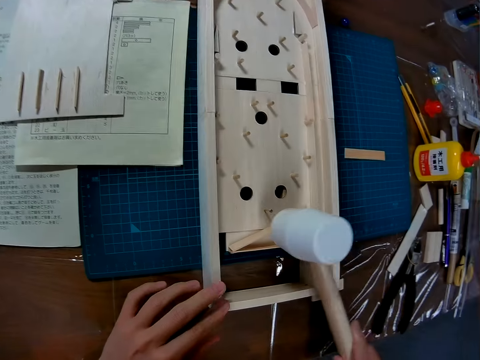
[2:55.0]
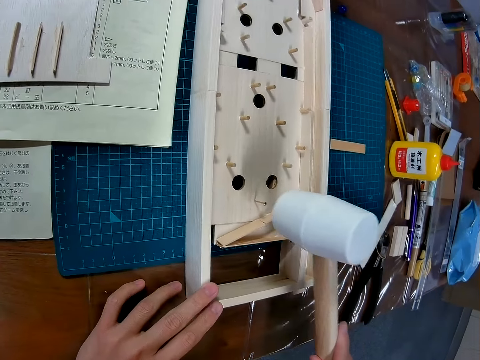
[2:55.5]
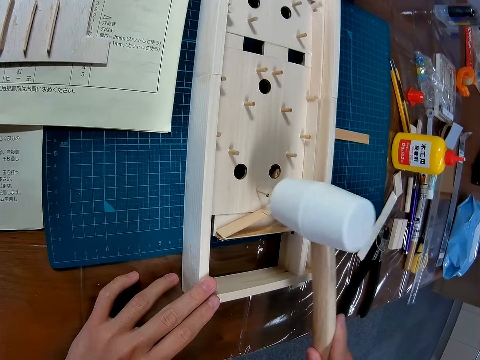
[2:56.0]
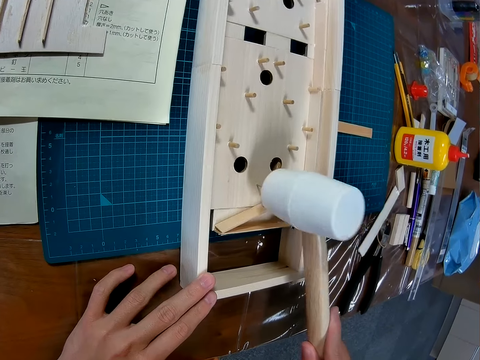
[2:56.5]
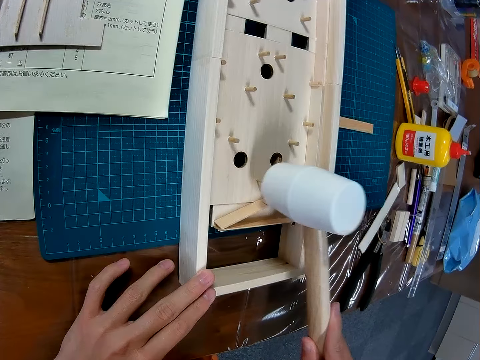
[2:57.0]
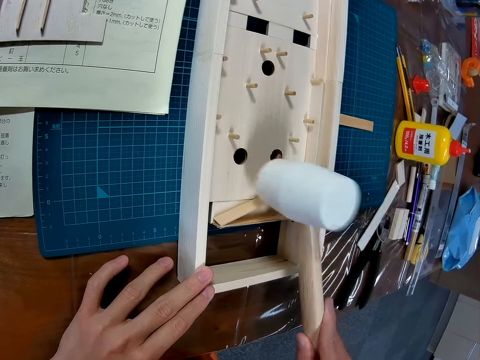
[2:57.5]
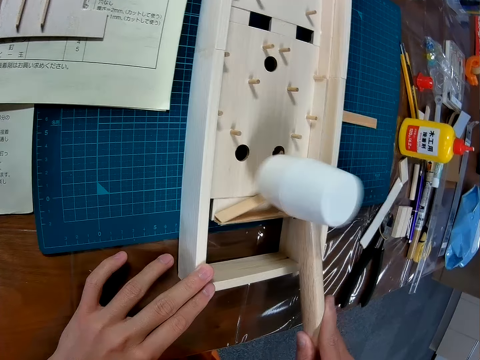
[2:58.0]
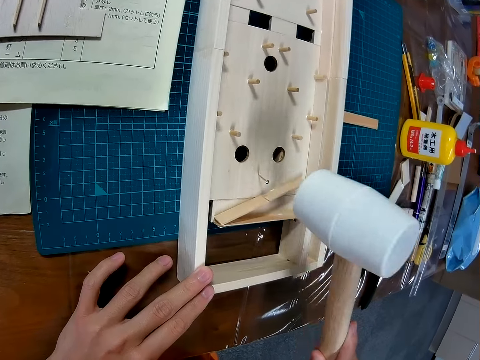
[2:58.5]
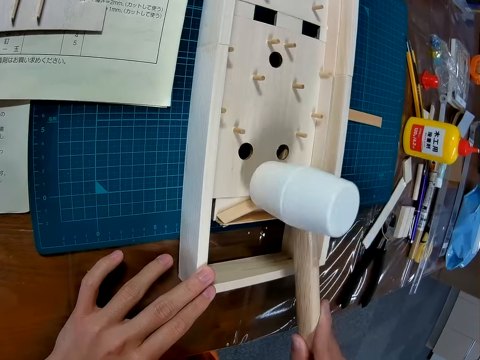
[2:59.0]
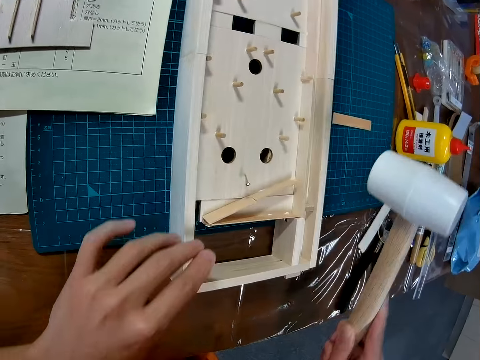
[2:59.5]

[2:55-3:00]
The camera wearer continues to hit the wooden pin with the hammer.

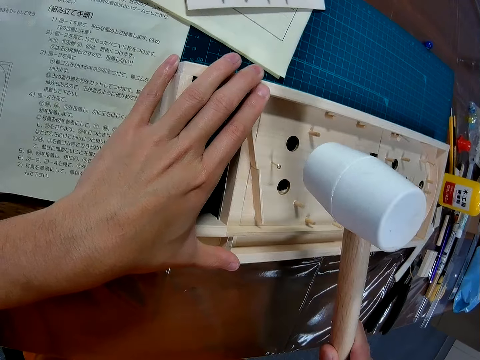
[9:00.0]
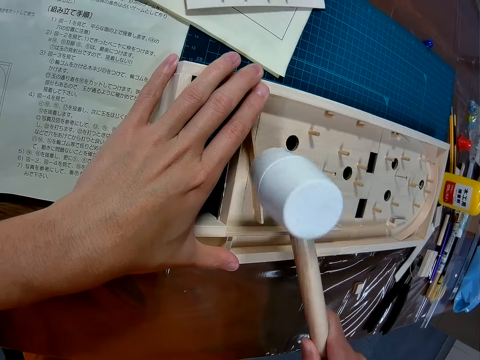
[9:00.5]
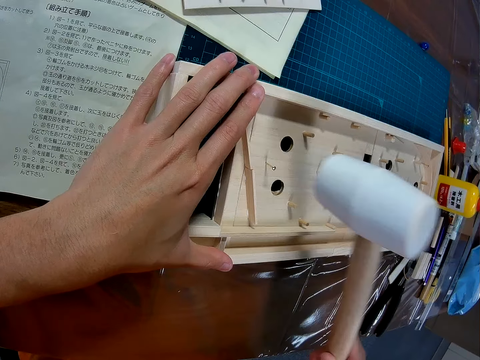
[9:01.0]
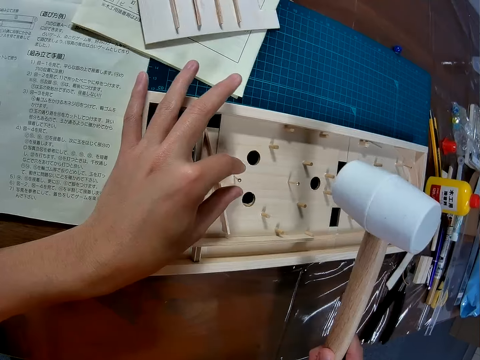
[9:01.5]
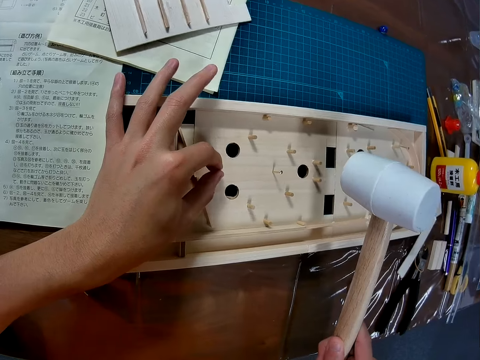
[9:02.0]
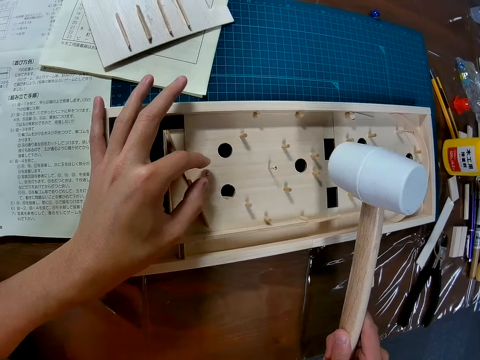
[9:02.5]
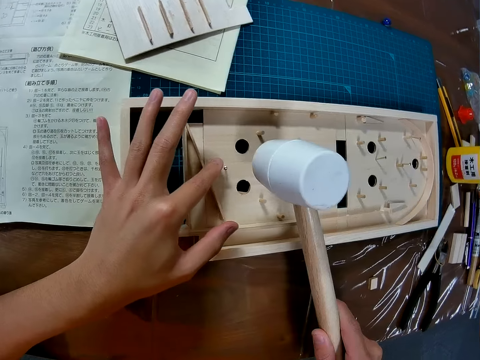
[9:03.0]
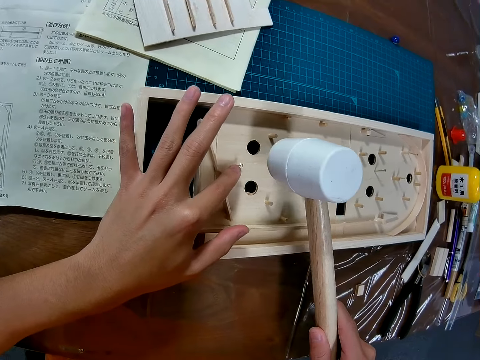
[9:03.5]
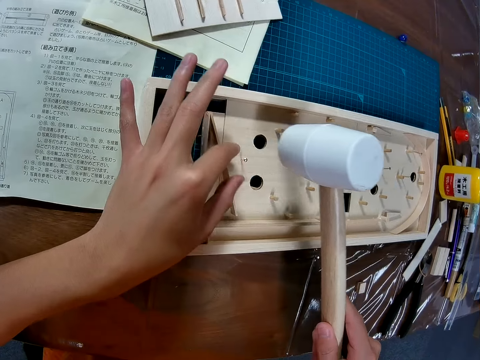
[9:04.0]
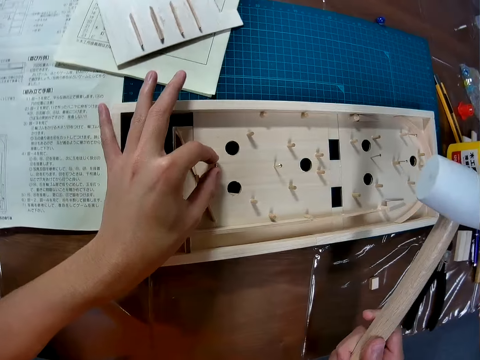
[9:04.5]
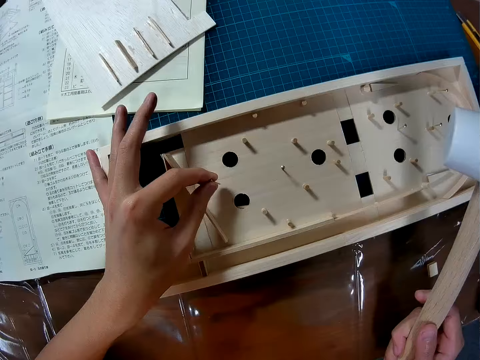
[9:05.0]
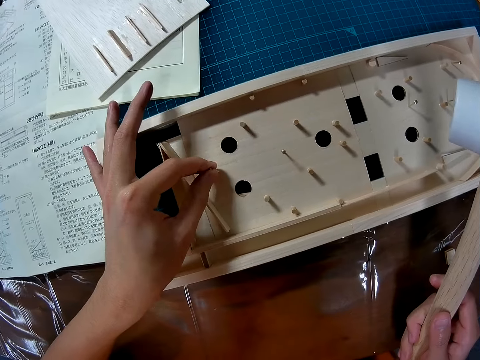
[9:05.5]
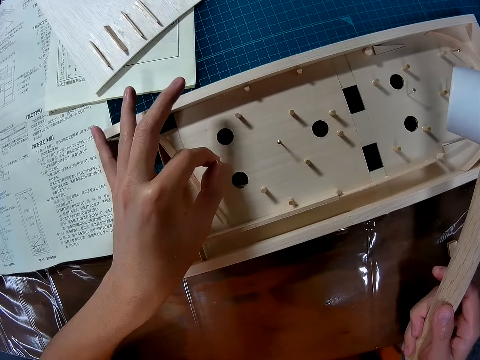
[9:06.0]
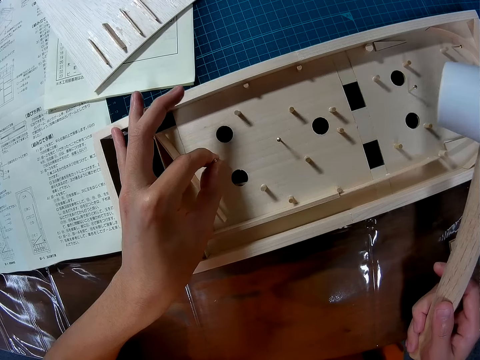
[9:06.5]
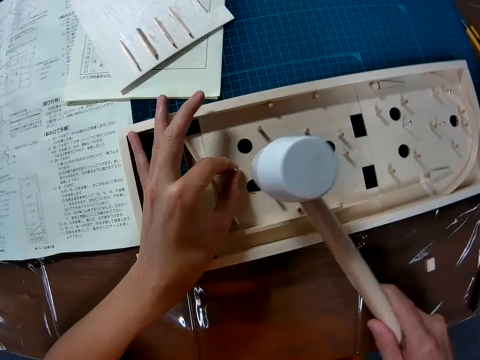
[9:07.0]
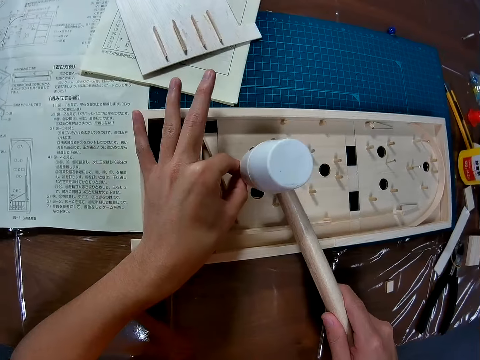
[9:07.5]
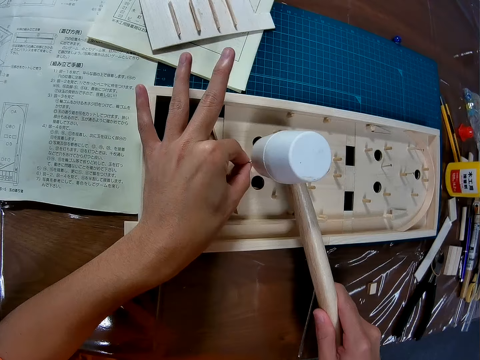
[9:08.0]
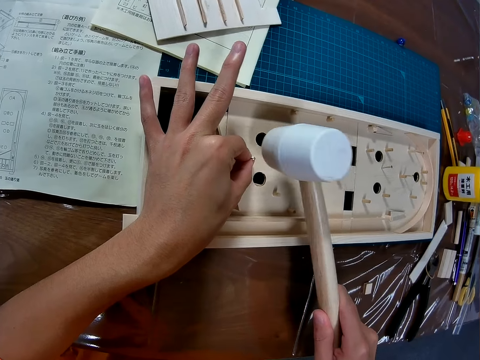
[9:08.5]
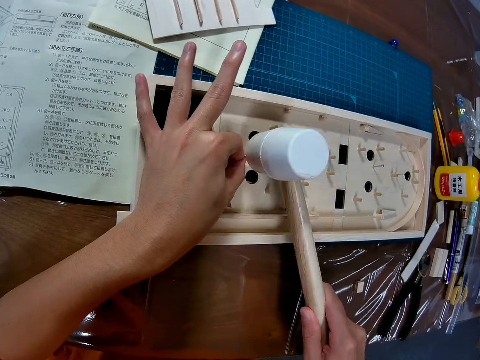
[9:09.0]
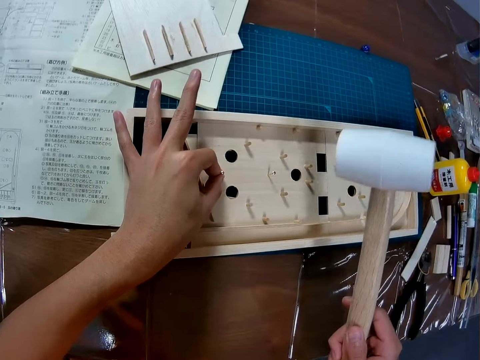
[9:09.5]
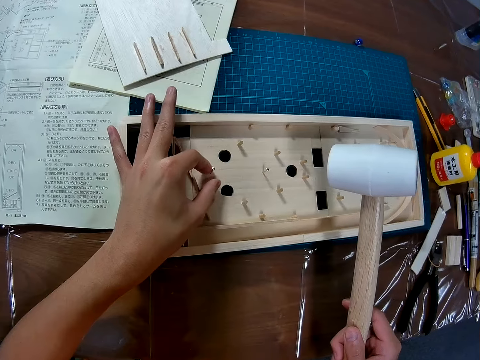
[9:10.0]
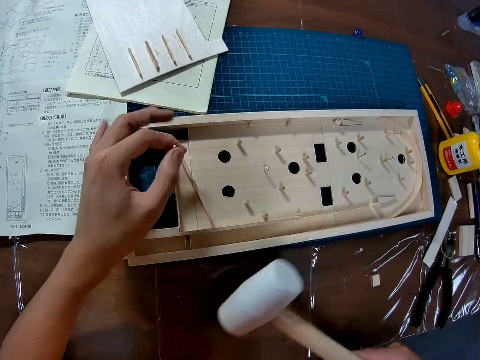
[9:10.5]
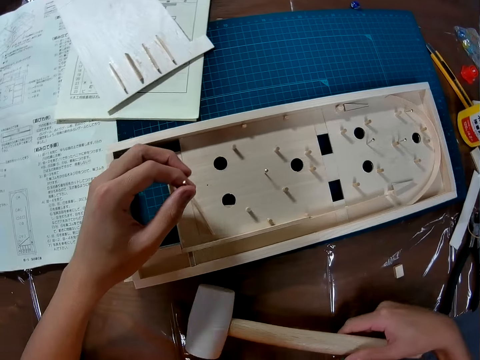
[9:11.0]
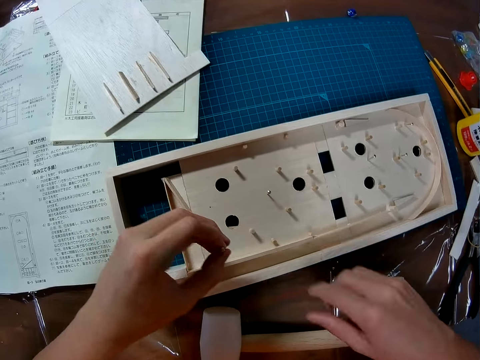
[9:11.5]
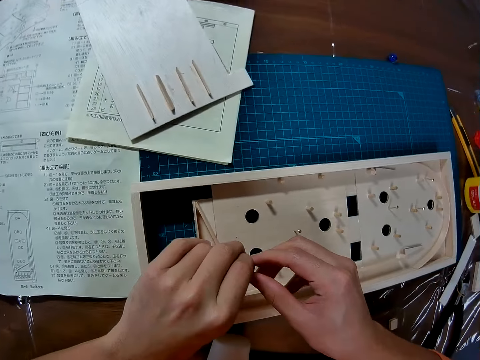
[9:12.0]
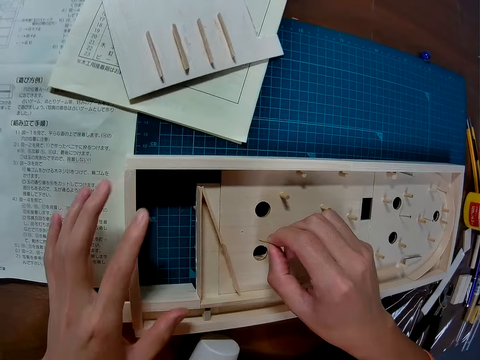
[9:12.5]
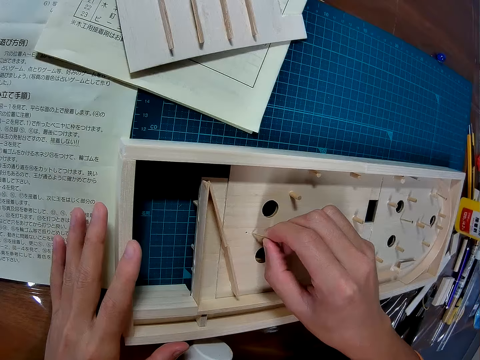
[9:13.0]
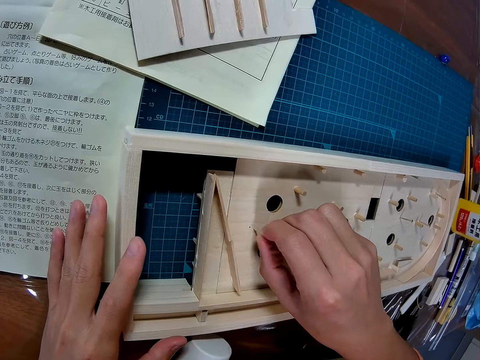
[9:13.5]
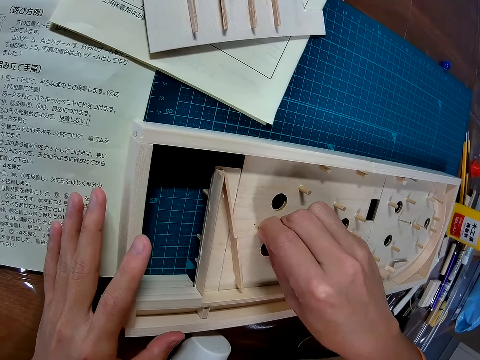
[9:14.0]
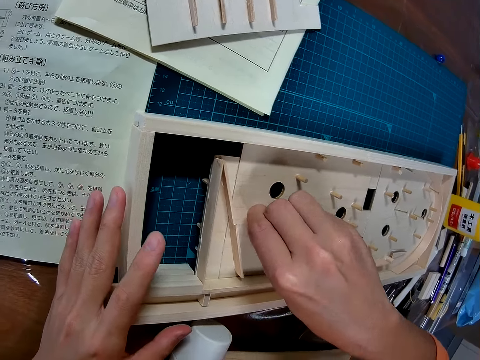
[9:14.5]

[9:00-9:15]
The camera wearer touches the nail on the wood craft. They unpin the nail from the wood craft, pin the nail on the wood craft, and fasten the nail in the wood craft. They continue to hit the nail with the hammer. They hold the hammer. They unpin the nail from the wood craft. They put down the hammer. They exchange the hand holding the nail. They pin the nail on the wood craft.

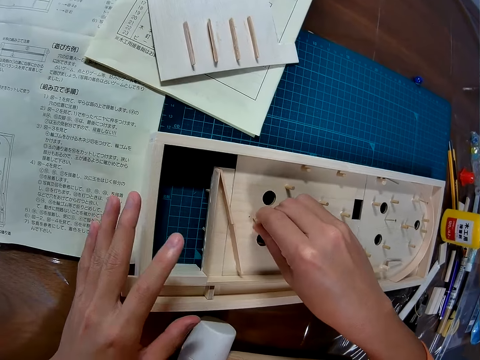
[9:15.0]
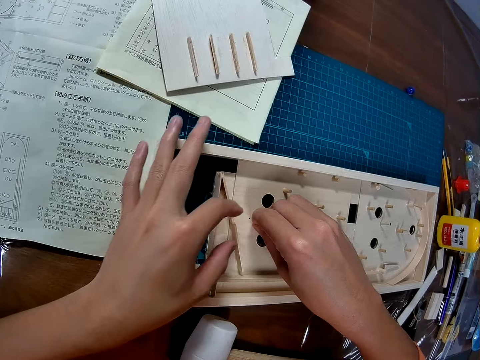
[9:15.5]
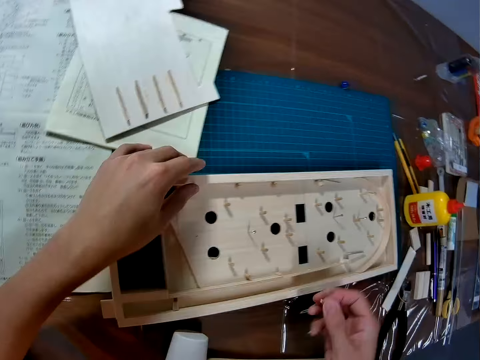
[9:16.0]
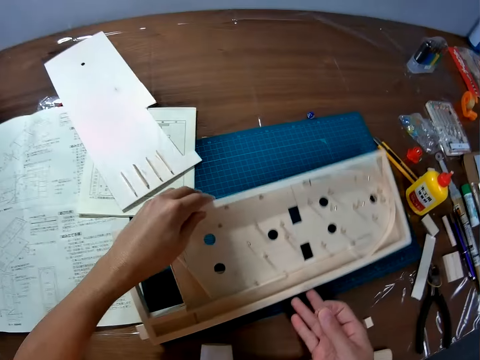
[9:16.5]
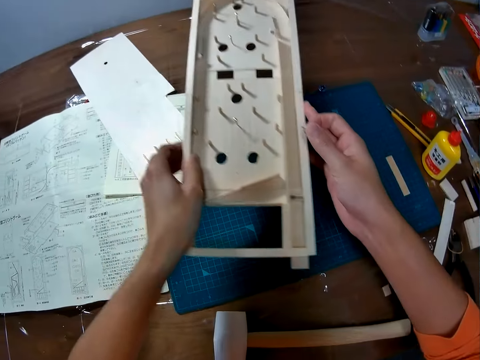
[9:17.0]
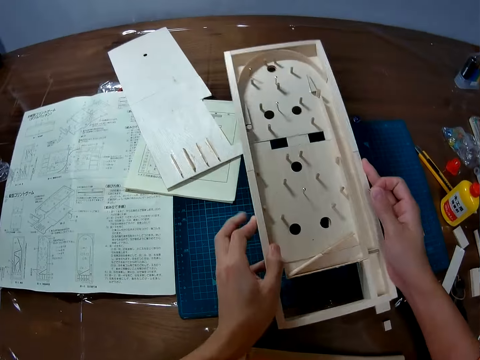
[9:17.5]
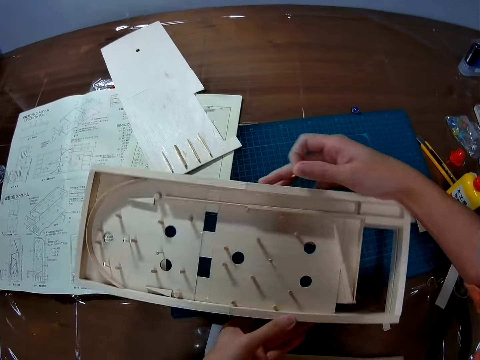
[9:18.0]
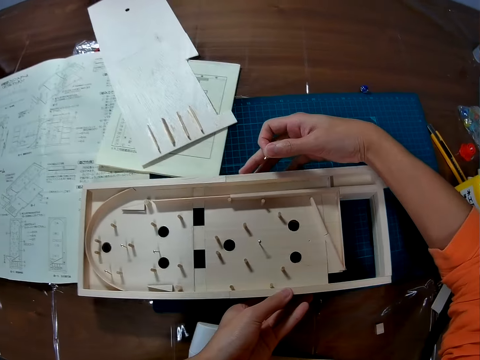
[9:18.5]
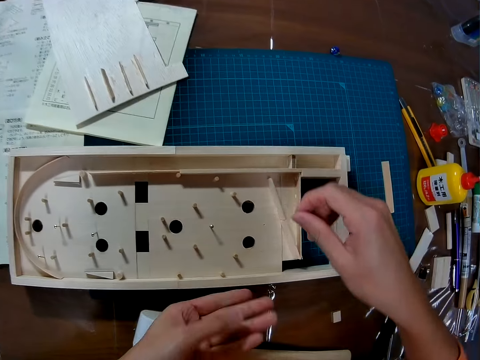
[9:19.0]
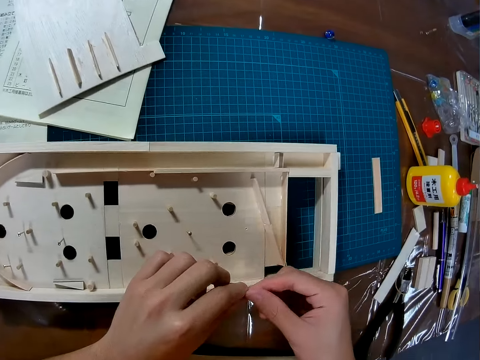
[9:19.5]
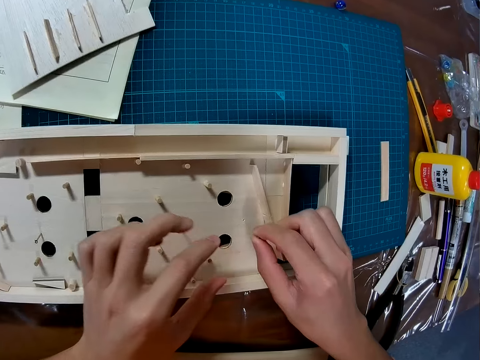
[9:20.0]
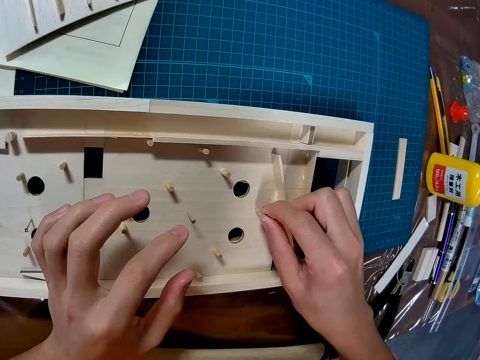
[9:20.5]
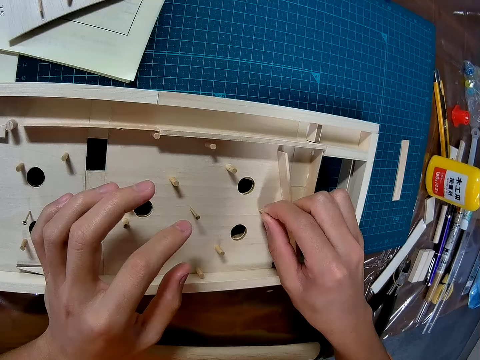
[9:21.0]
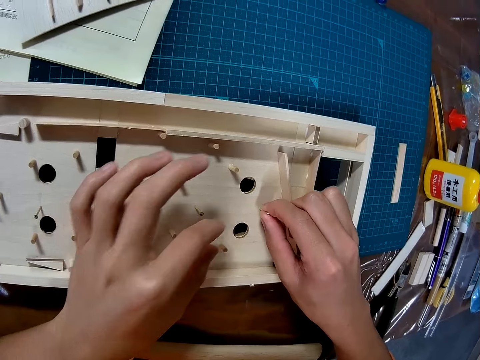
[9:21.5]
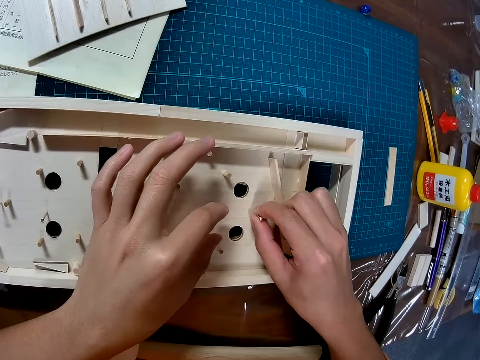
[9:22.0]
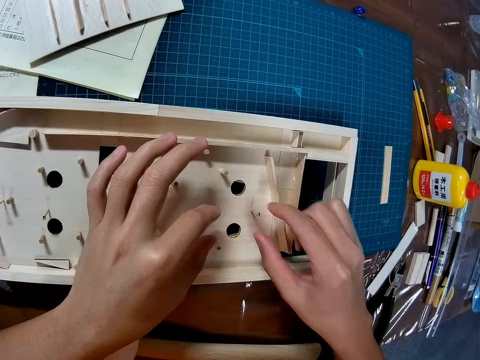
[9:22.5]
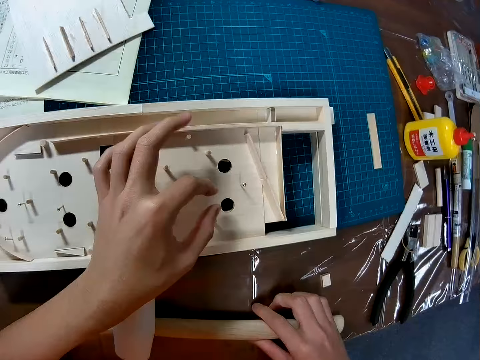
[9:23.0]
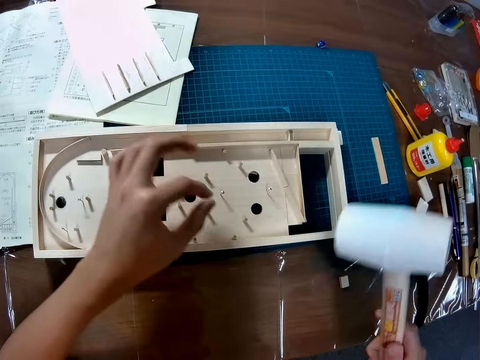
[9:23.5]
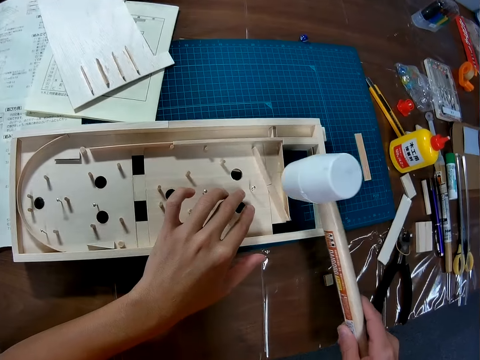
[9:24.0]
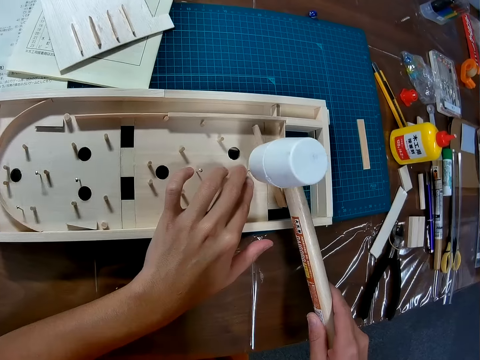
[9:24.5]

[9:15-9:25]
The camera wearer removes the nail from the hole. They turn the art board. They put the board on the table. They fix the nail in the hole. They pick up a hammer. They hold the nail.
